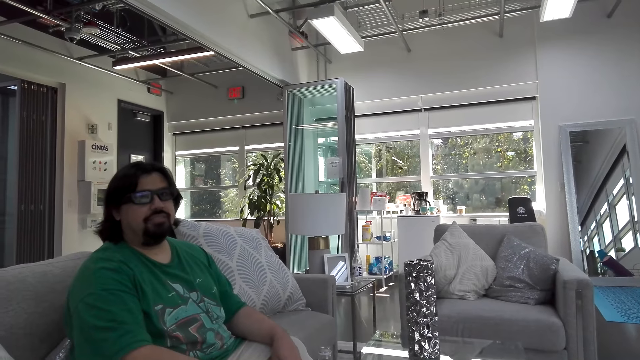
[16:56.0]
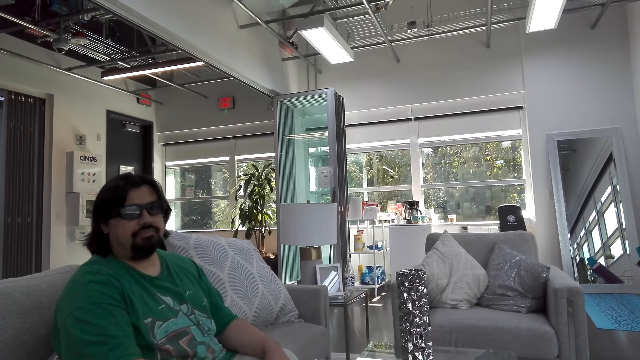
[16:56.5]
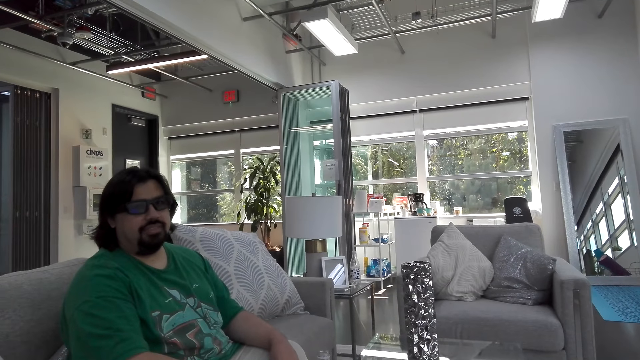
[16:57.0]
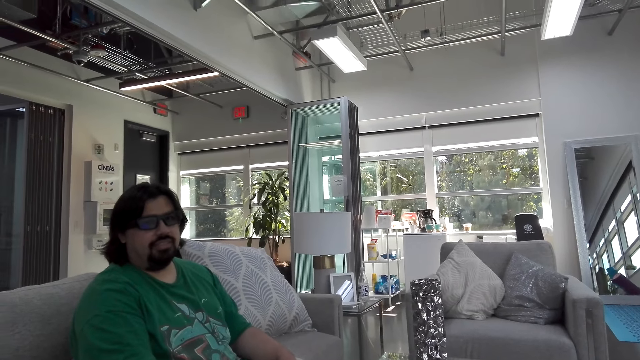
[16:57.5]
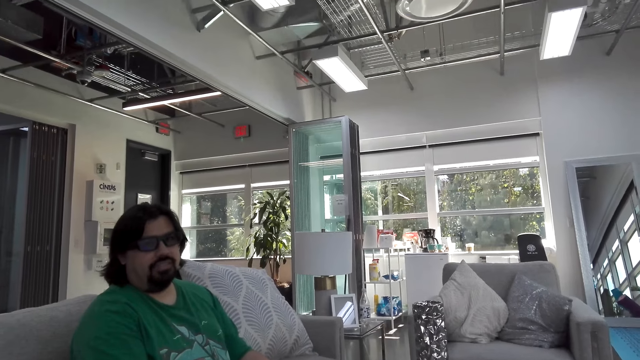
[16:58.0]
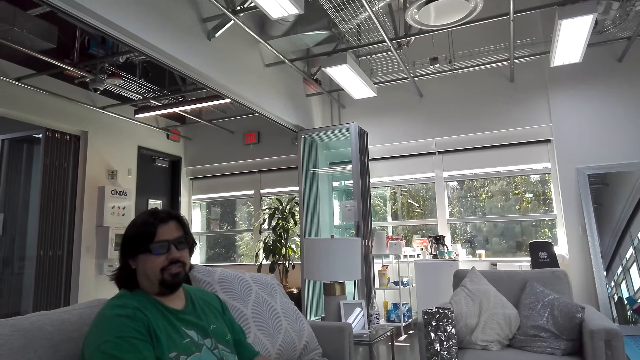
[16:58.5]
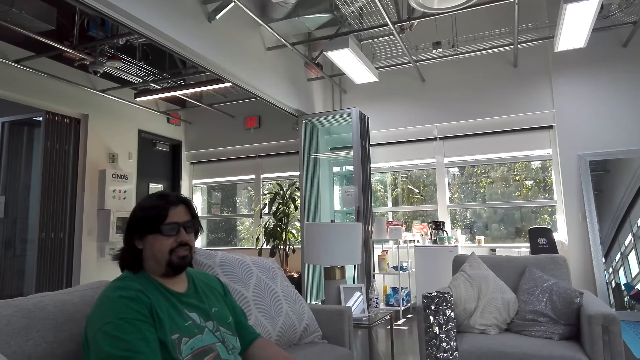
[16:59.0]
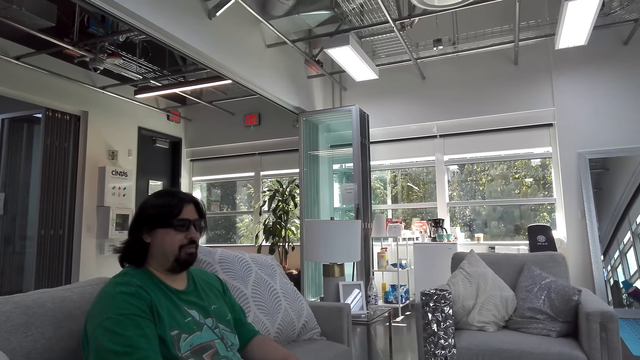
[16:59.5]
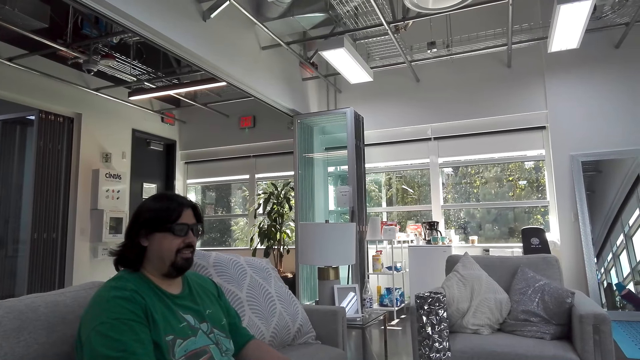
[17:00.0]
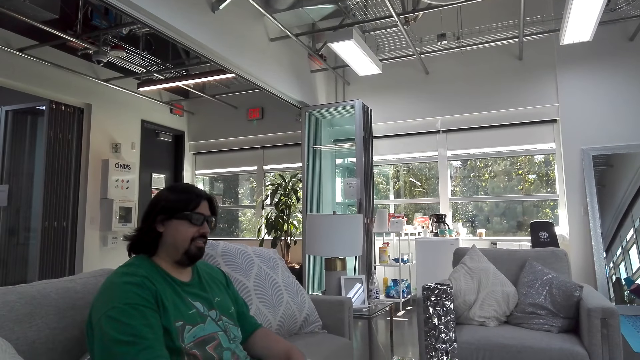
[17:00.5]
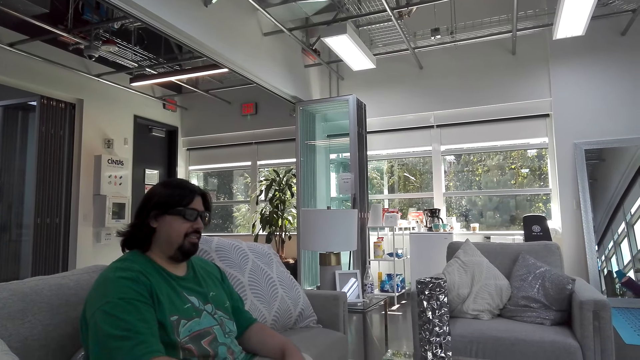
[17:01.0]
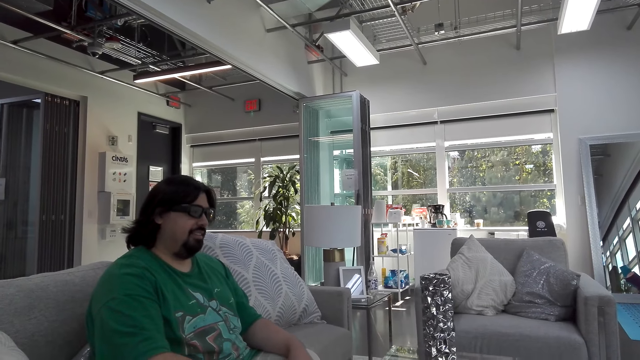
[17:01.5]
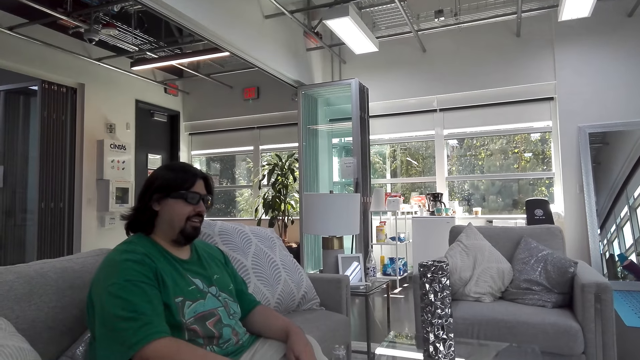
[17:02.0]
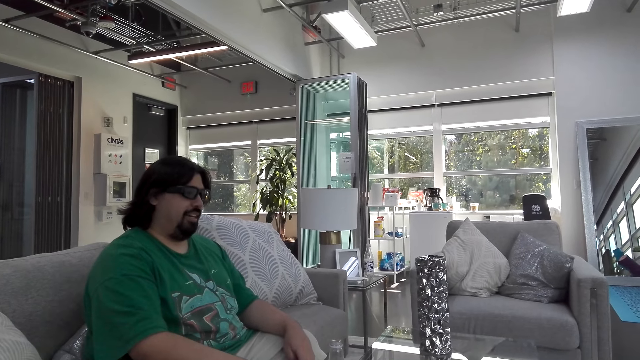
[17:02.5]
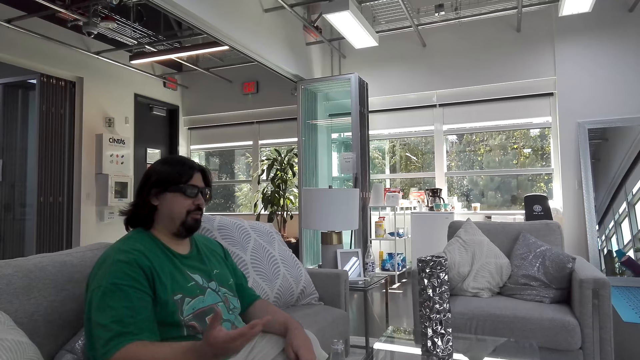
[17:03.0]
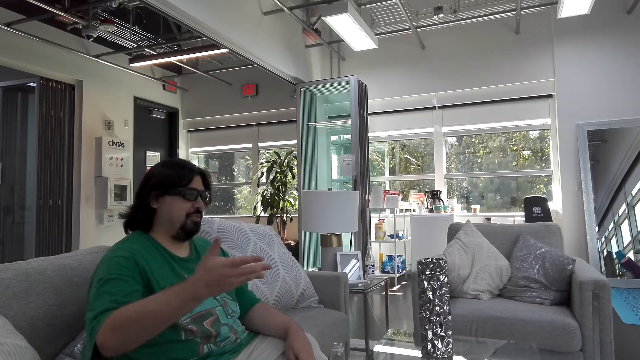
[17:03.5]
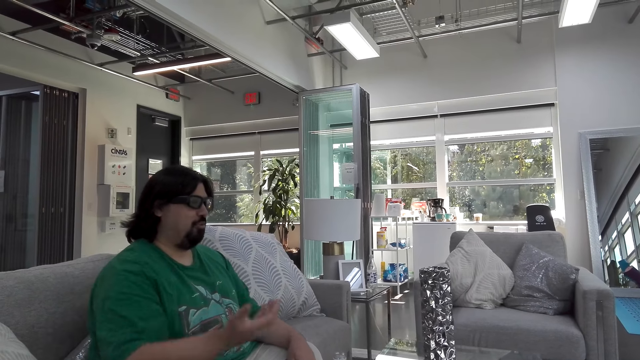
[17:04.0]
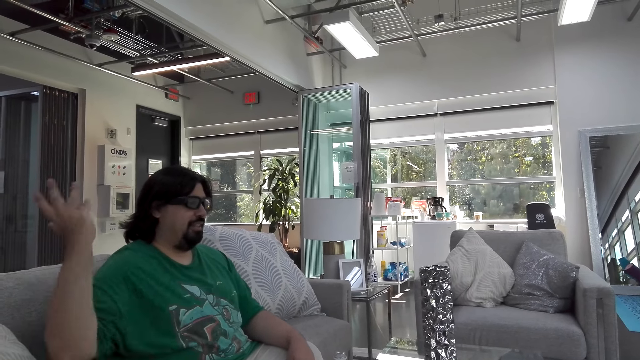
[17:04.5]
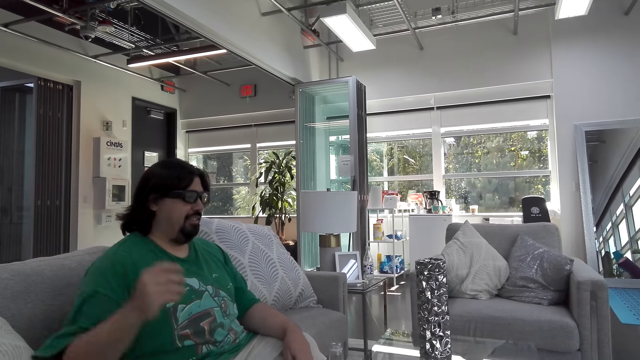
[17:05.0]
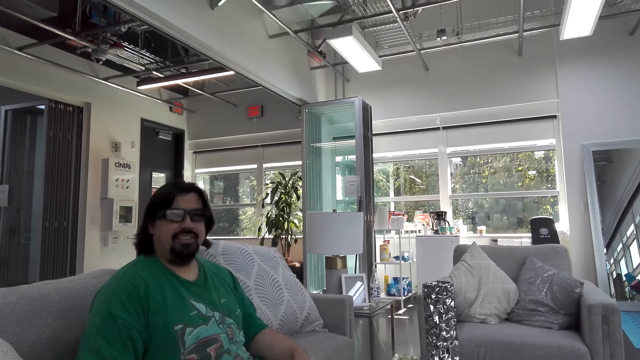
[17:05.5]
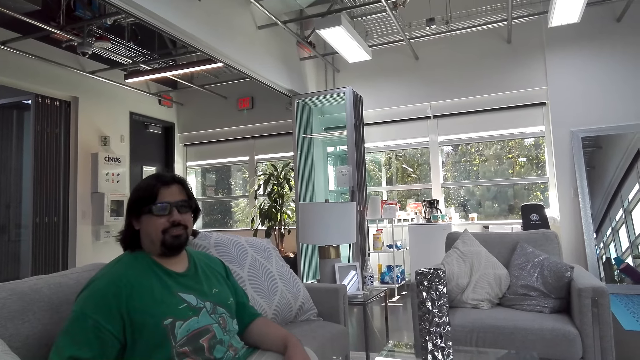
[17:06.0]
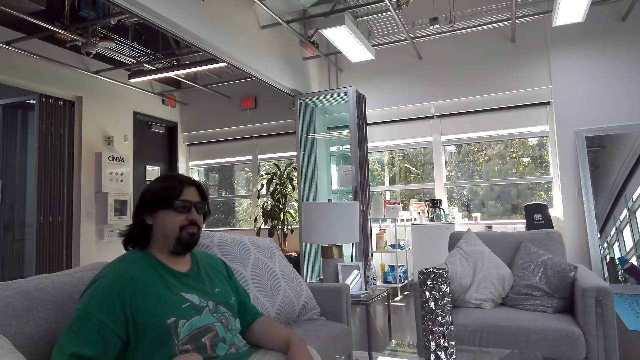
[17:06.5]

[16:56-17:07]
A man nods his head and talks to the camera wearer. He moves his right hand. The camera wearer talks.

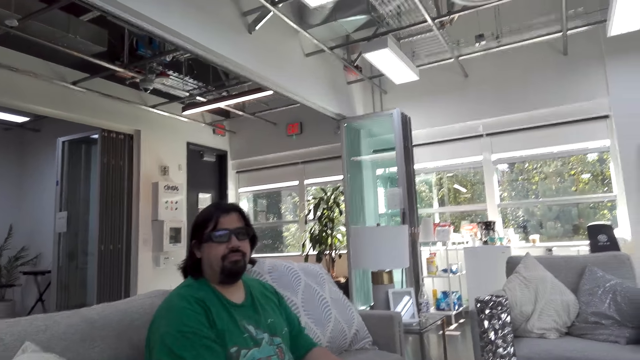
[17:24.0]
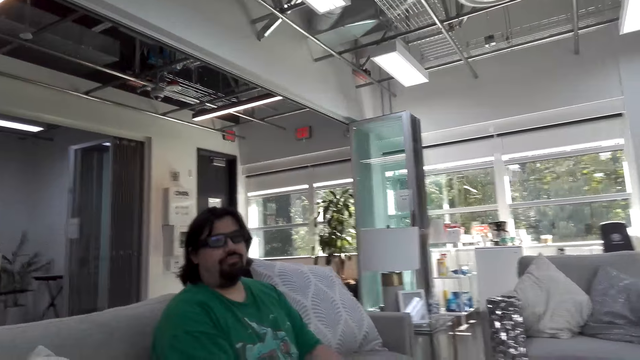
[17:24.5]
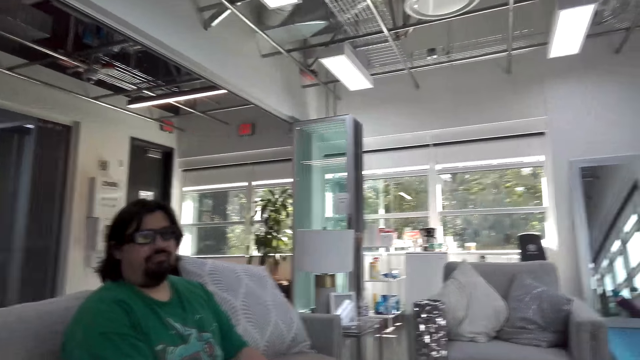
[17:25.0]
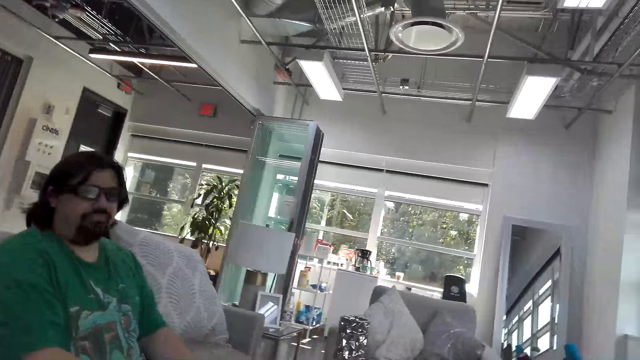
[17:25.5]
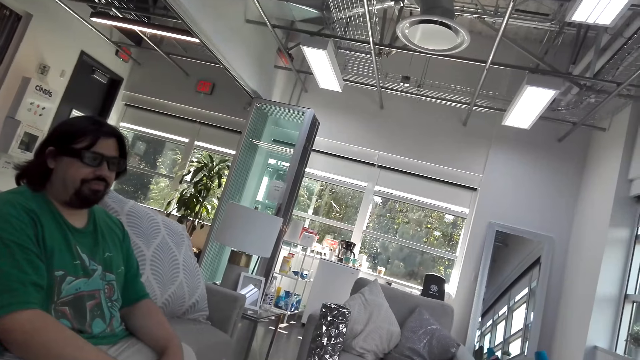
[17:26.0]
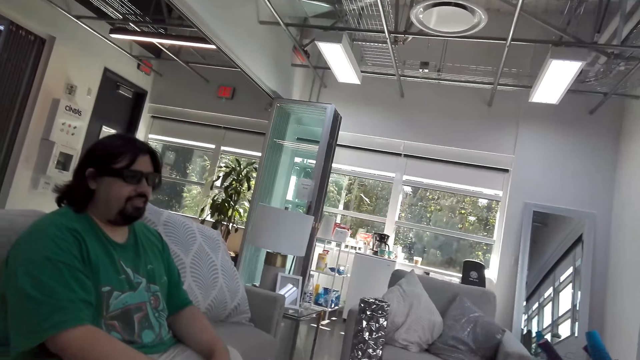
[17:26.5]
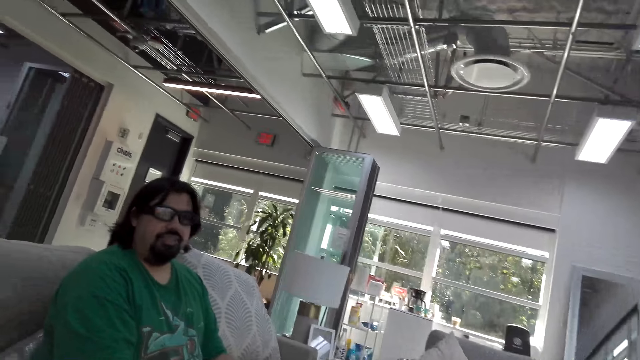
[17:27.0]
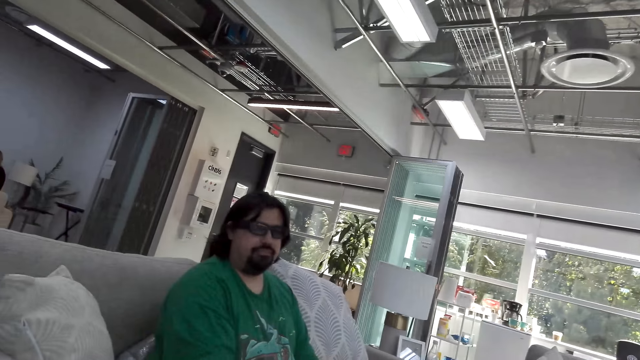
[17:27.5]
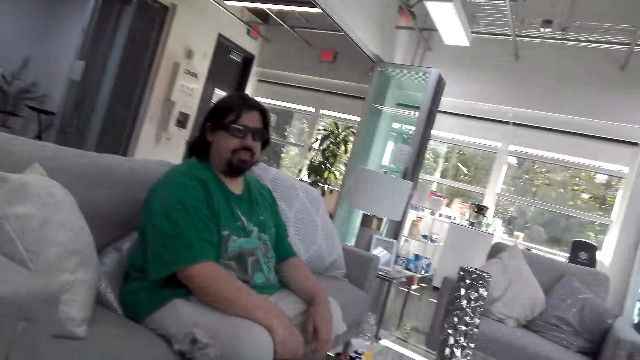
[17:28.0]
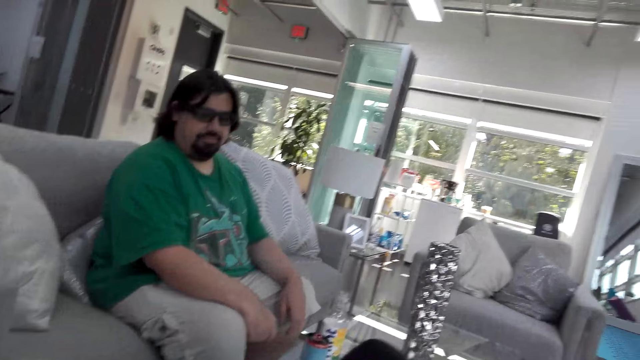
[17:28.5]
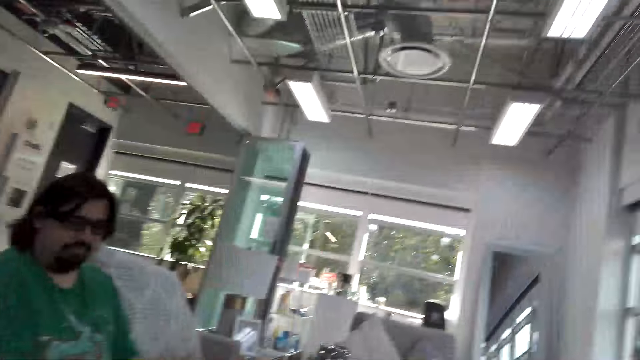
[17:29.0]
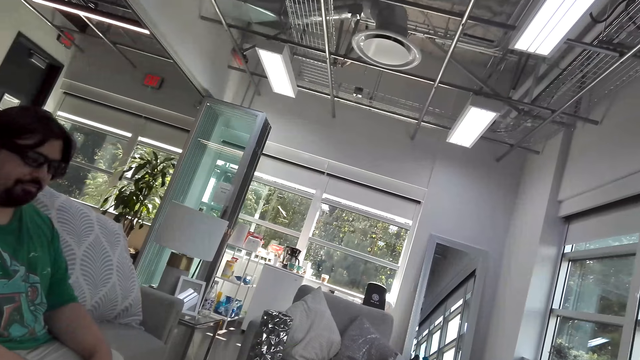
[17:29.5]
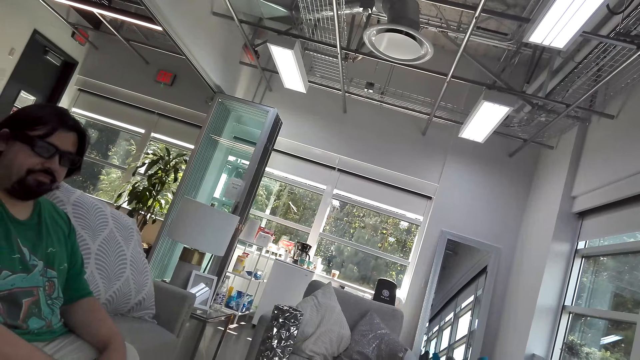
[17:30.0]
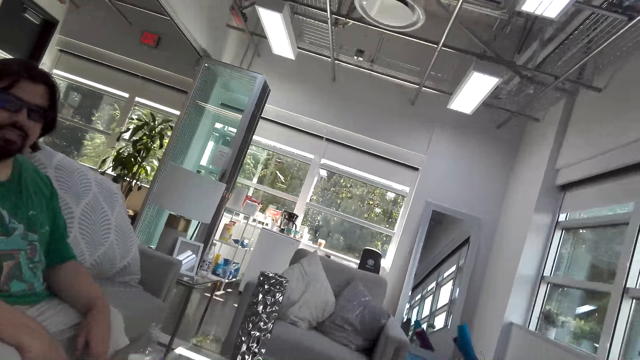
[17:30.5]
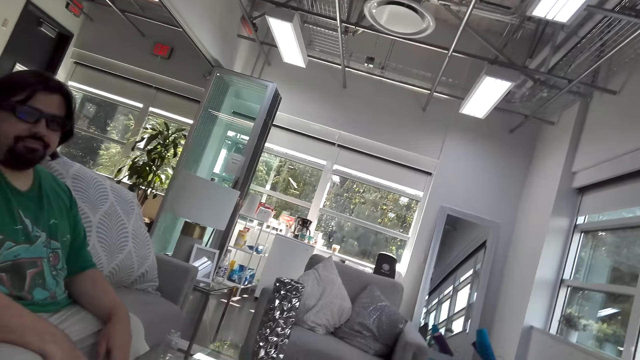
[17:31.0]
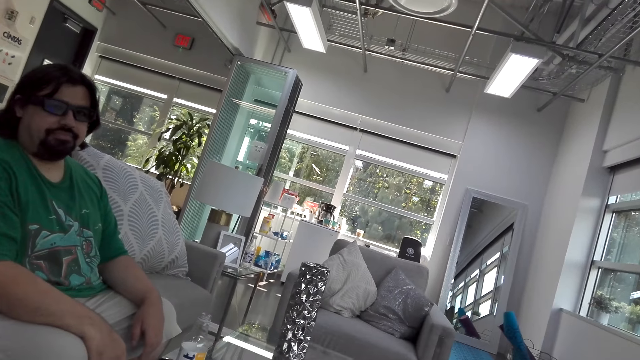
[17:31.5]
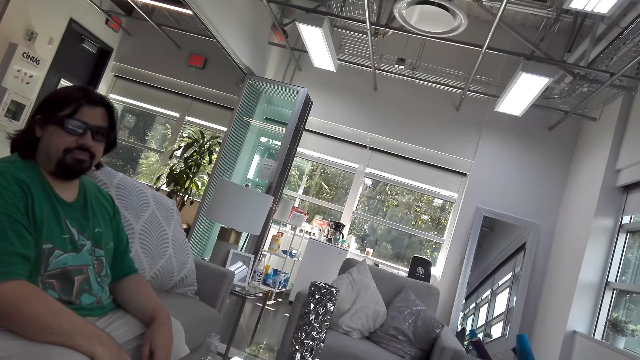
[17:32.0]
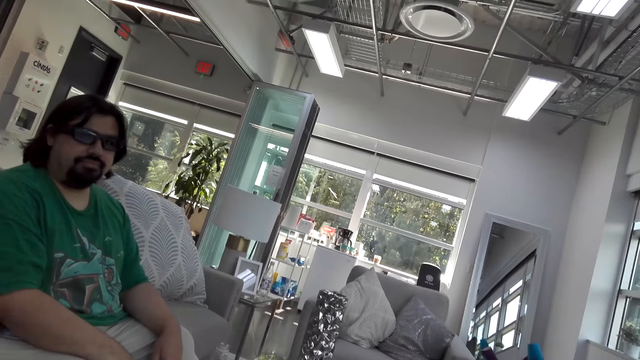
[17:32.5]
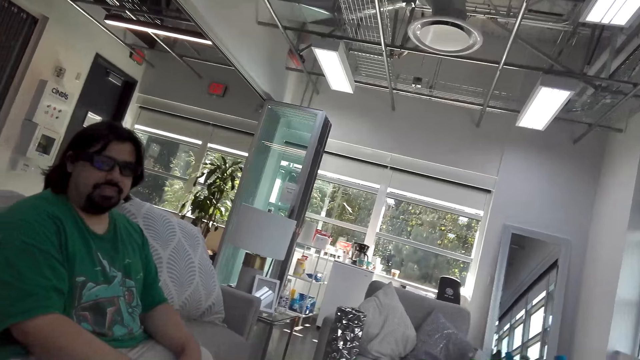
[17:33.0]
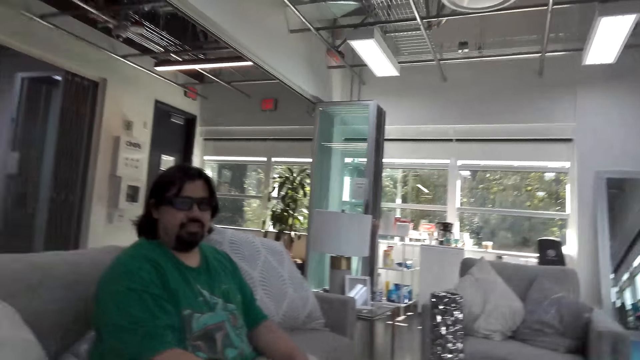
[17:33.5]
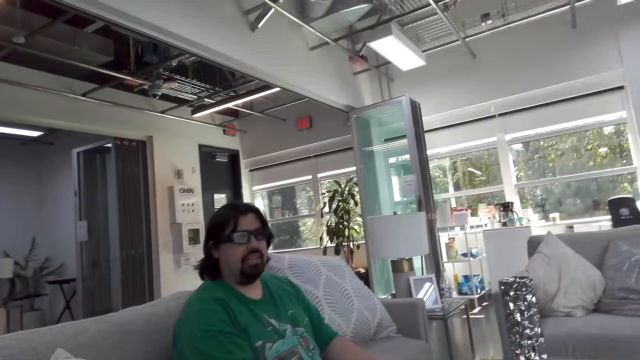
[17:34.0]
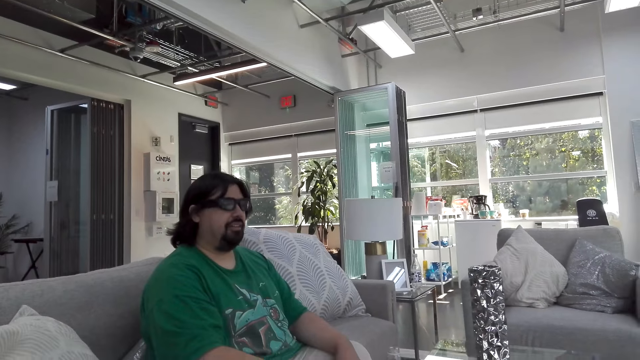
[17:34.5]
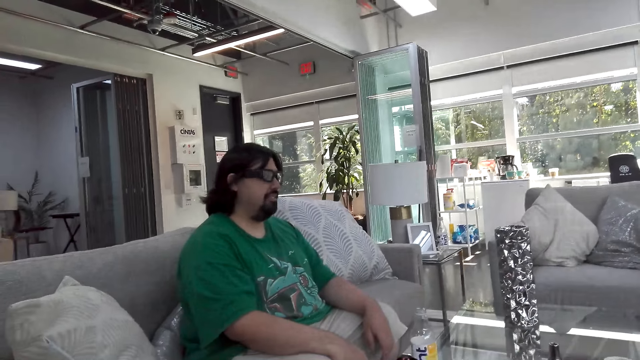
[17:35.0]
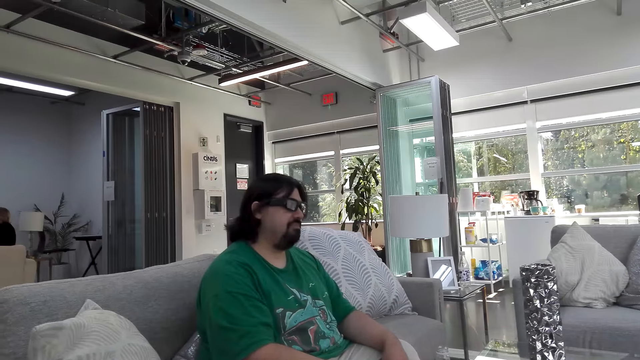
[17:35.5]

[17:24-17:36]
The camera wearer talks. A man looks at the camera wearer and talks to the camera wearer.
